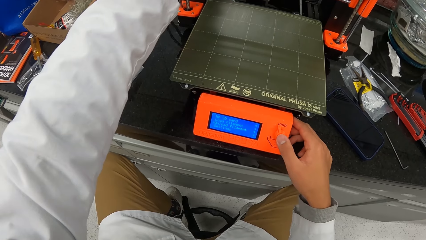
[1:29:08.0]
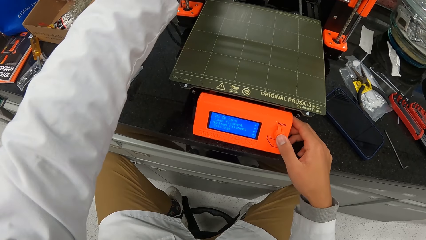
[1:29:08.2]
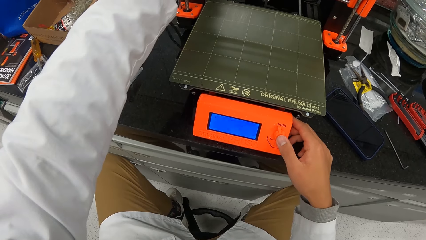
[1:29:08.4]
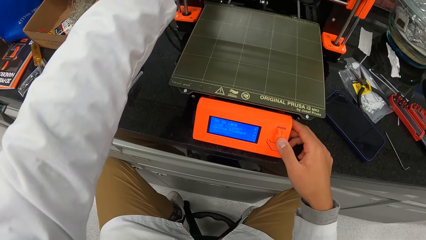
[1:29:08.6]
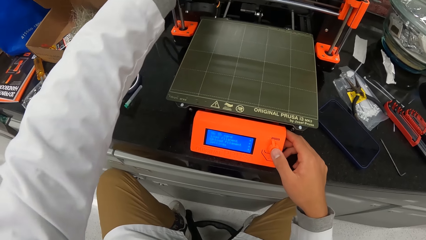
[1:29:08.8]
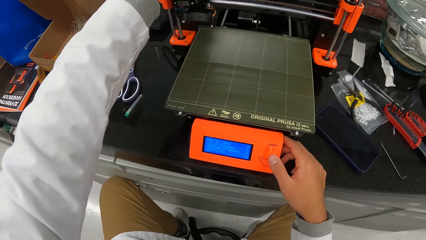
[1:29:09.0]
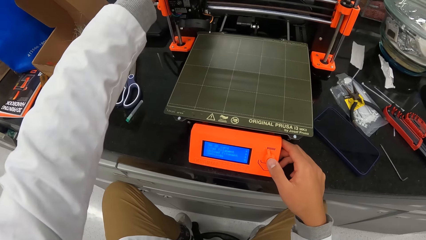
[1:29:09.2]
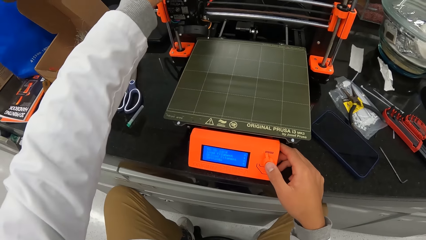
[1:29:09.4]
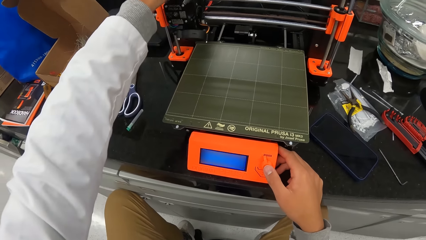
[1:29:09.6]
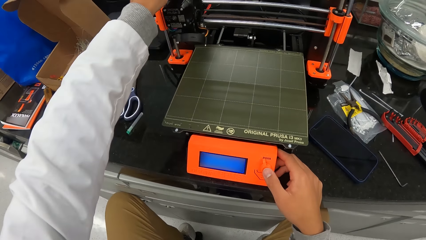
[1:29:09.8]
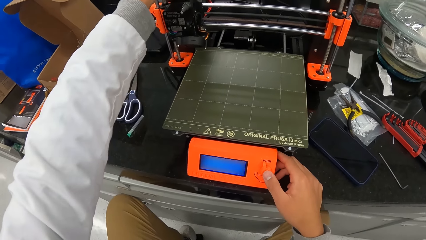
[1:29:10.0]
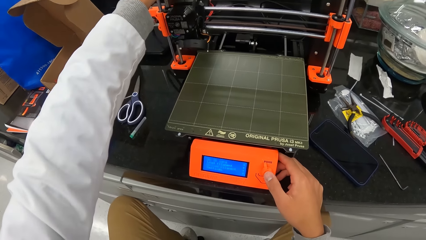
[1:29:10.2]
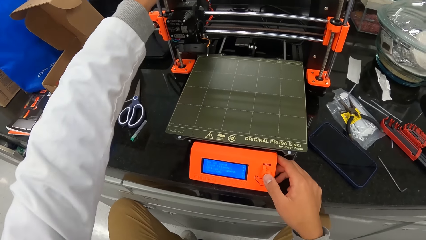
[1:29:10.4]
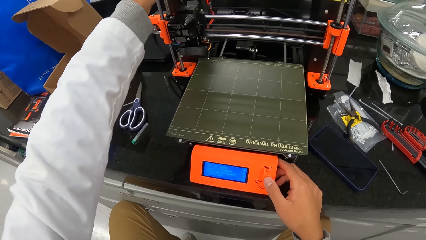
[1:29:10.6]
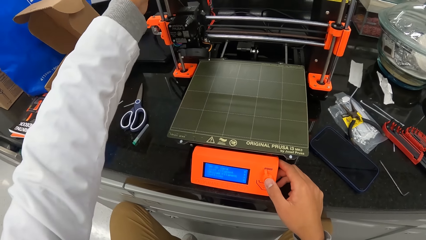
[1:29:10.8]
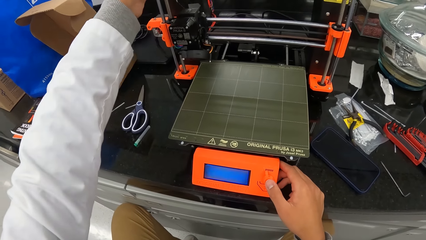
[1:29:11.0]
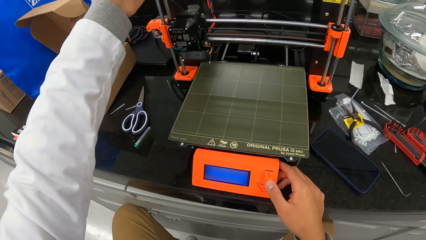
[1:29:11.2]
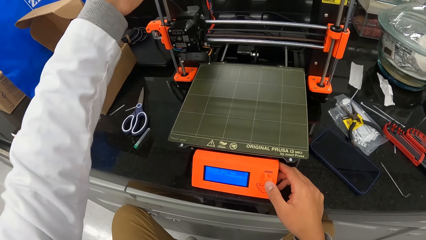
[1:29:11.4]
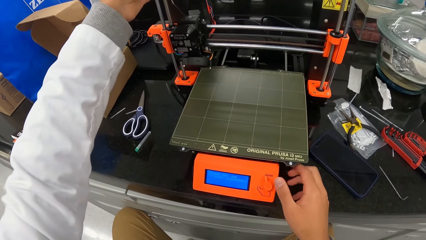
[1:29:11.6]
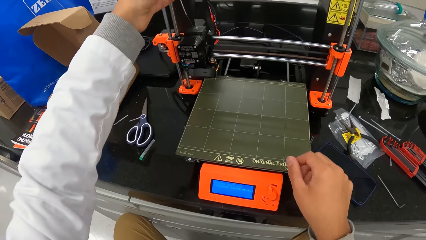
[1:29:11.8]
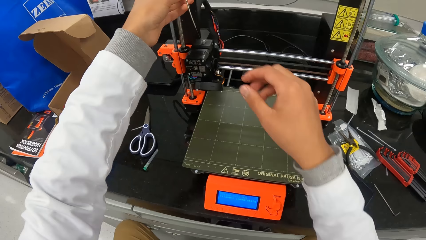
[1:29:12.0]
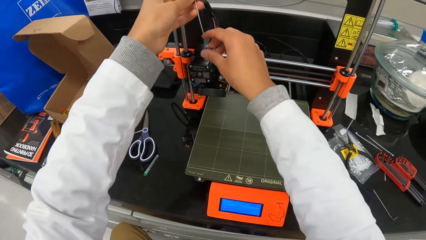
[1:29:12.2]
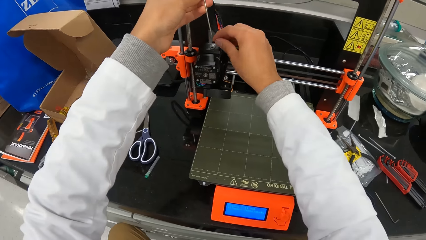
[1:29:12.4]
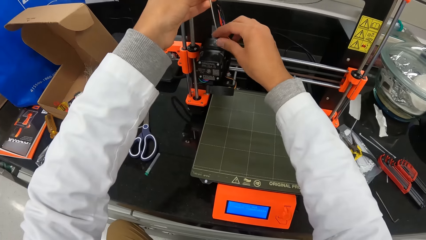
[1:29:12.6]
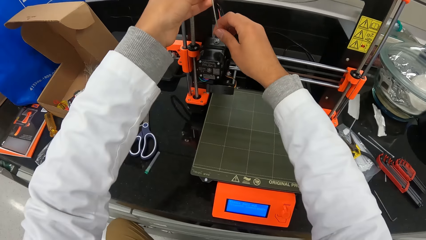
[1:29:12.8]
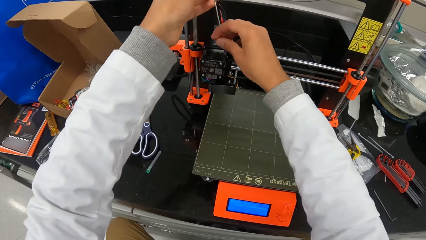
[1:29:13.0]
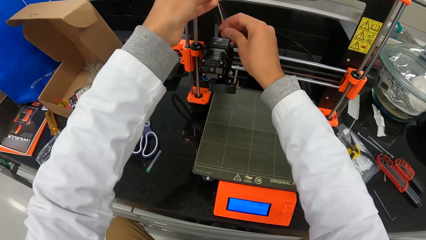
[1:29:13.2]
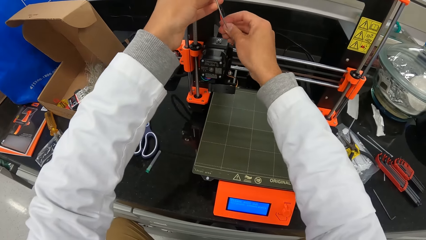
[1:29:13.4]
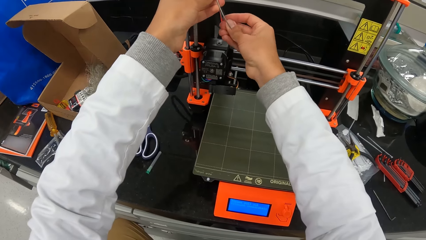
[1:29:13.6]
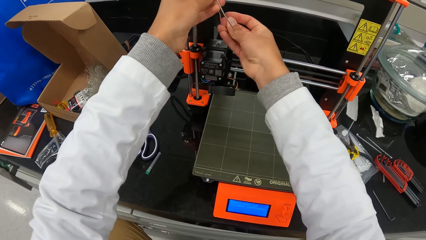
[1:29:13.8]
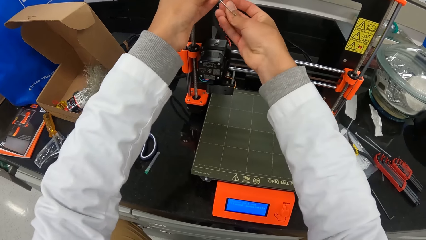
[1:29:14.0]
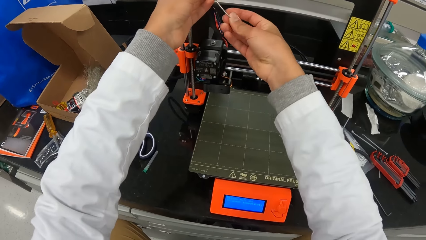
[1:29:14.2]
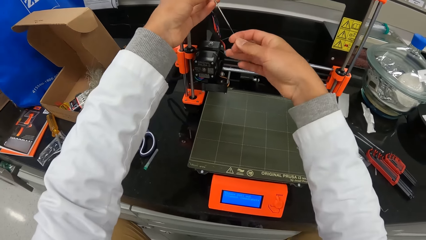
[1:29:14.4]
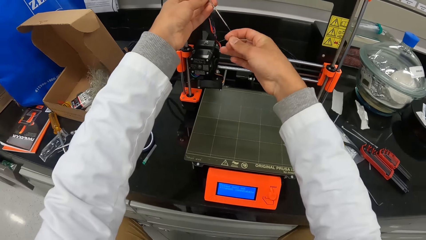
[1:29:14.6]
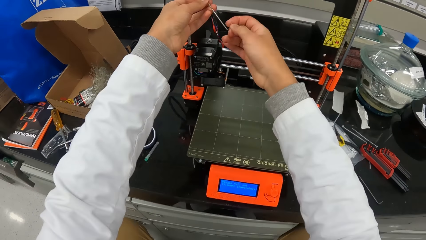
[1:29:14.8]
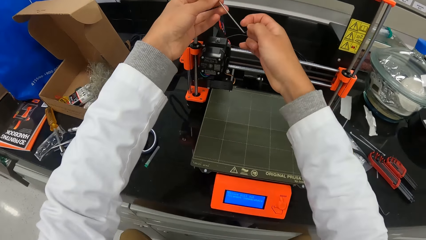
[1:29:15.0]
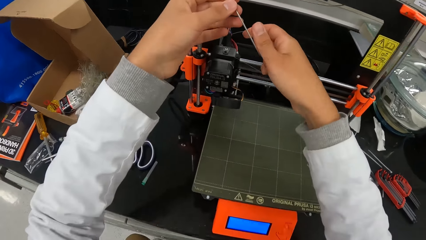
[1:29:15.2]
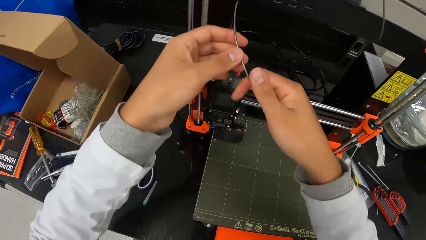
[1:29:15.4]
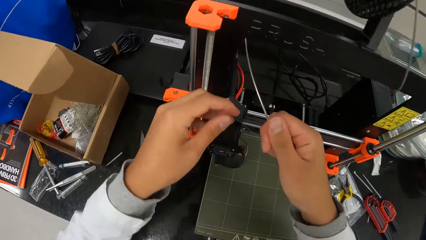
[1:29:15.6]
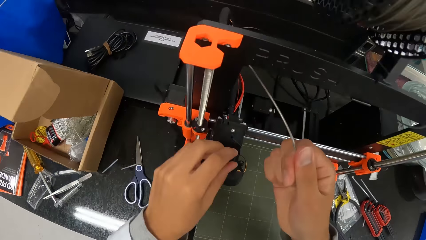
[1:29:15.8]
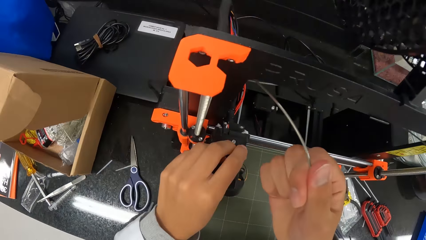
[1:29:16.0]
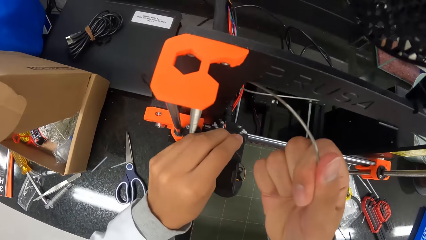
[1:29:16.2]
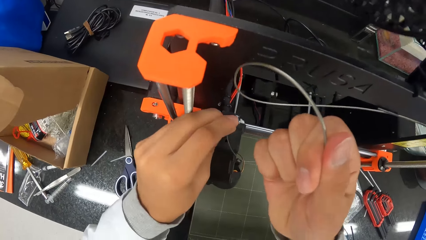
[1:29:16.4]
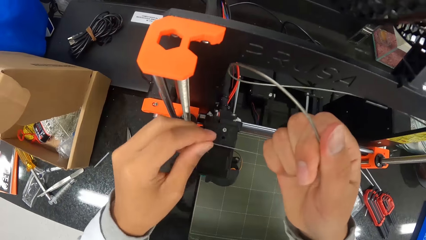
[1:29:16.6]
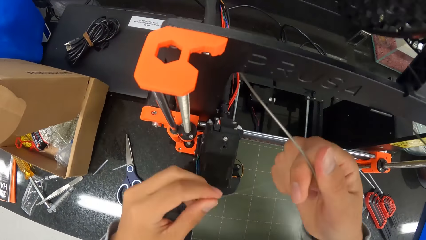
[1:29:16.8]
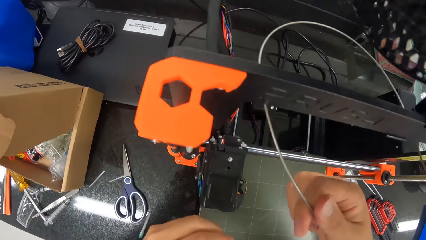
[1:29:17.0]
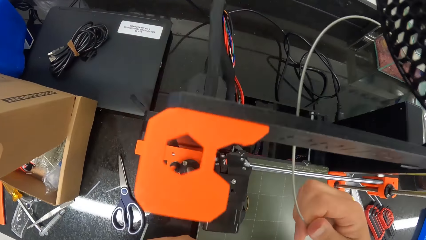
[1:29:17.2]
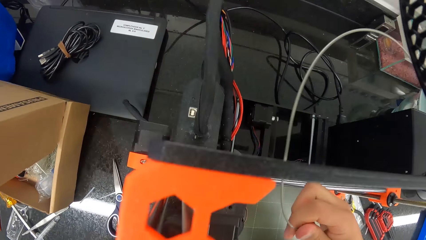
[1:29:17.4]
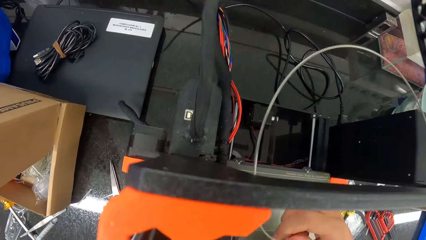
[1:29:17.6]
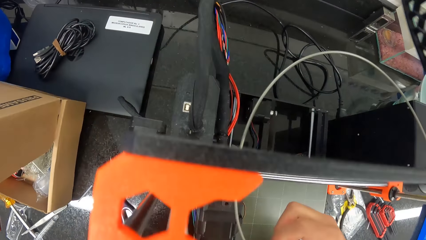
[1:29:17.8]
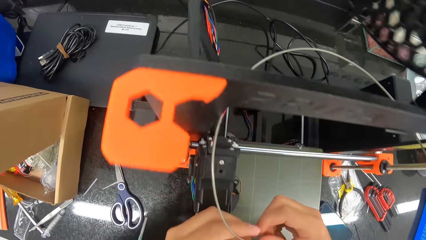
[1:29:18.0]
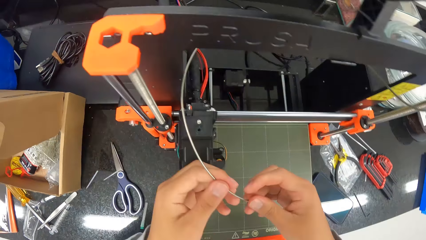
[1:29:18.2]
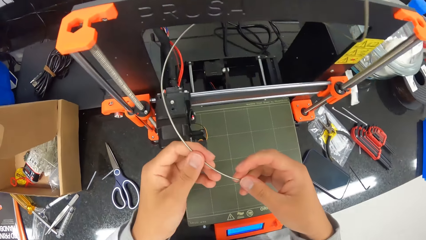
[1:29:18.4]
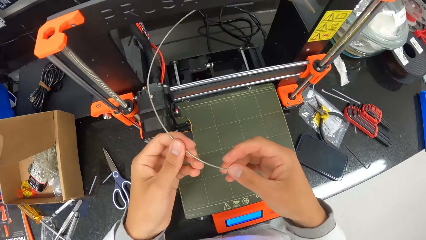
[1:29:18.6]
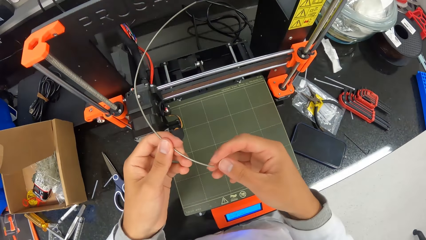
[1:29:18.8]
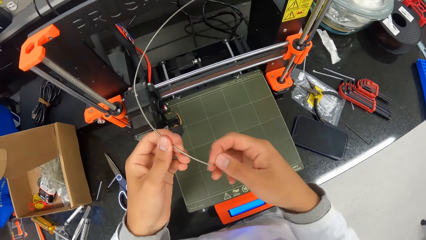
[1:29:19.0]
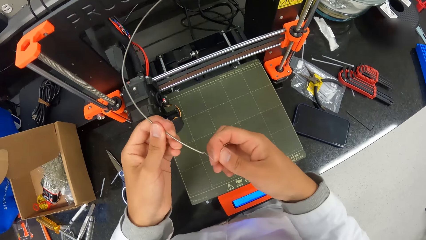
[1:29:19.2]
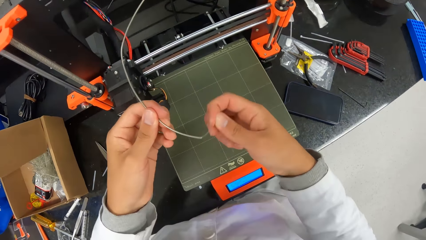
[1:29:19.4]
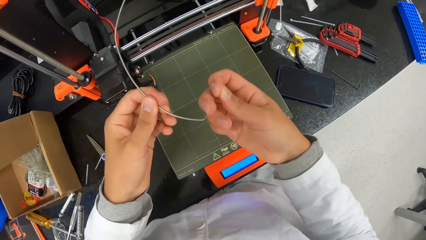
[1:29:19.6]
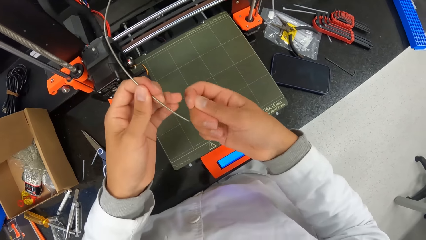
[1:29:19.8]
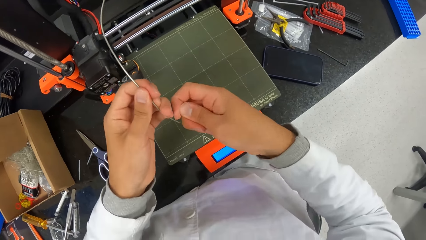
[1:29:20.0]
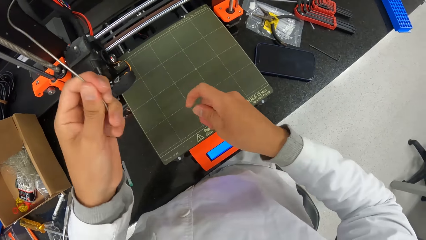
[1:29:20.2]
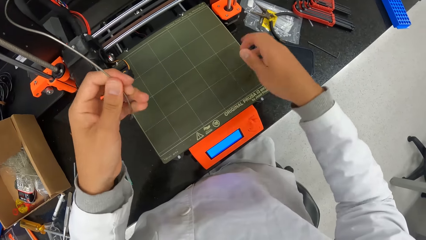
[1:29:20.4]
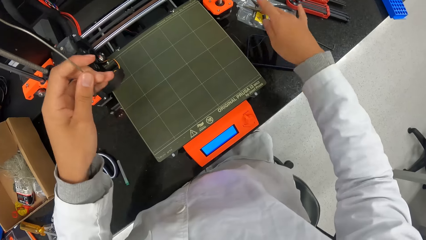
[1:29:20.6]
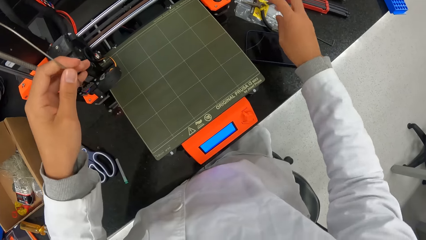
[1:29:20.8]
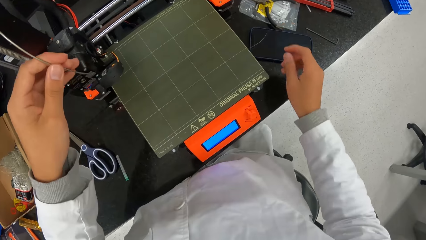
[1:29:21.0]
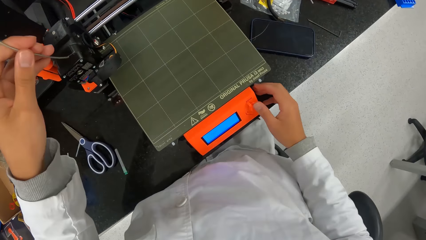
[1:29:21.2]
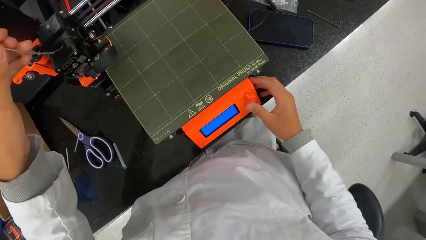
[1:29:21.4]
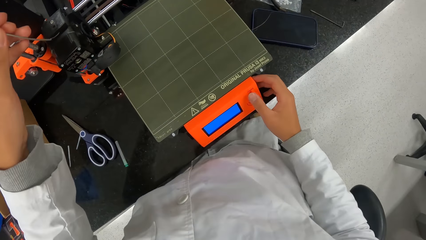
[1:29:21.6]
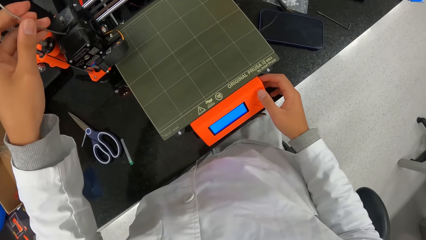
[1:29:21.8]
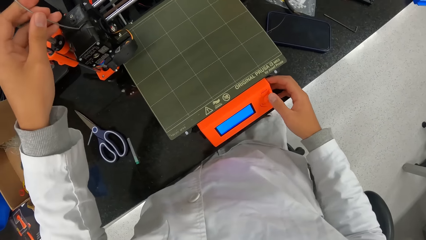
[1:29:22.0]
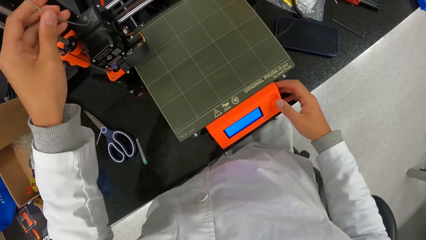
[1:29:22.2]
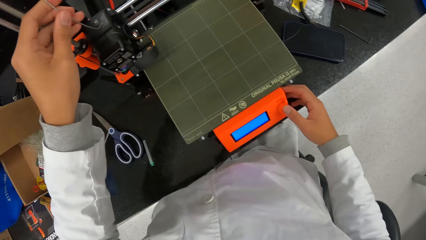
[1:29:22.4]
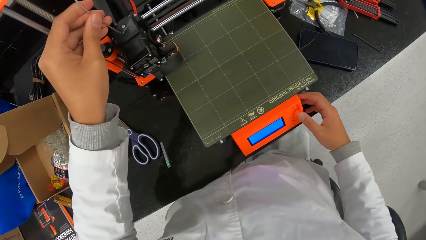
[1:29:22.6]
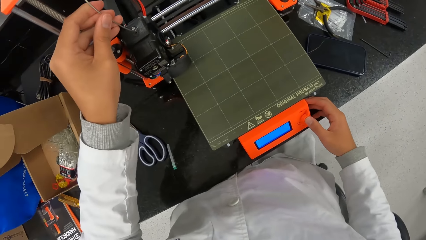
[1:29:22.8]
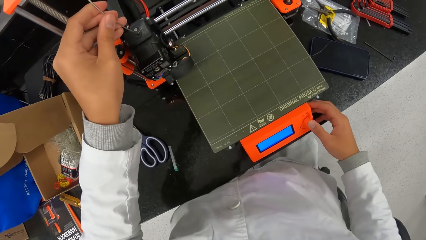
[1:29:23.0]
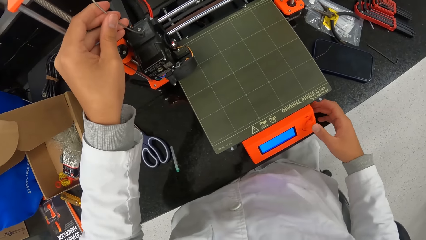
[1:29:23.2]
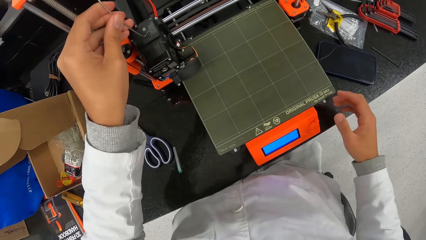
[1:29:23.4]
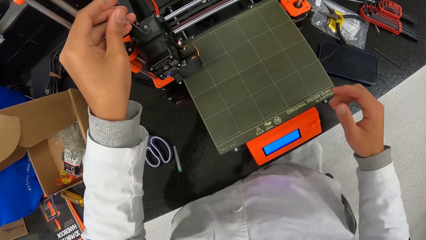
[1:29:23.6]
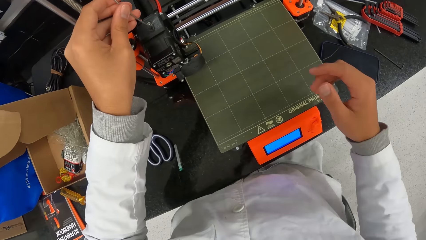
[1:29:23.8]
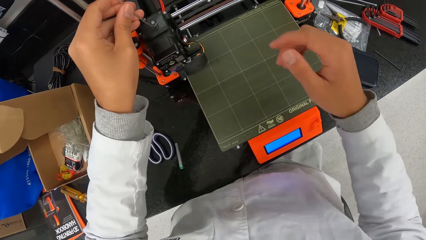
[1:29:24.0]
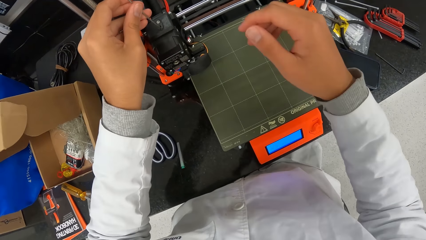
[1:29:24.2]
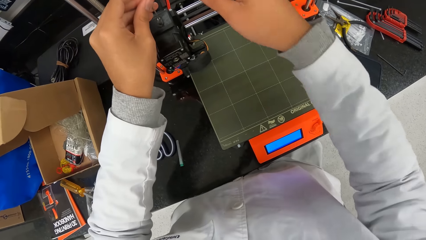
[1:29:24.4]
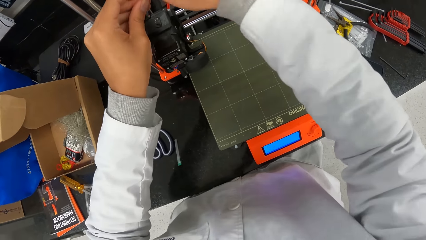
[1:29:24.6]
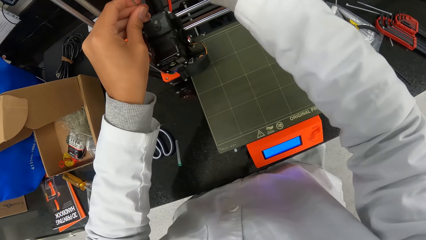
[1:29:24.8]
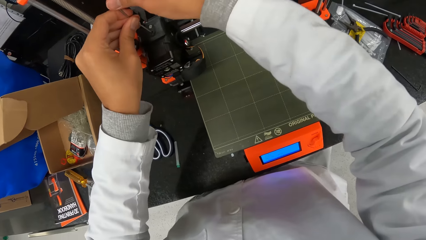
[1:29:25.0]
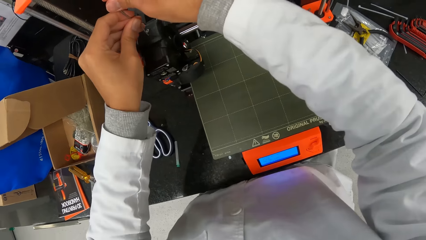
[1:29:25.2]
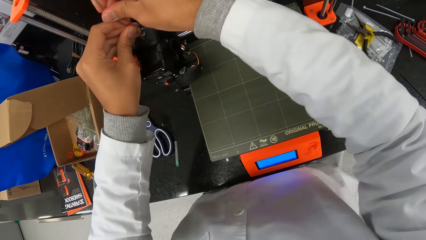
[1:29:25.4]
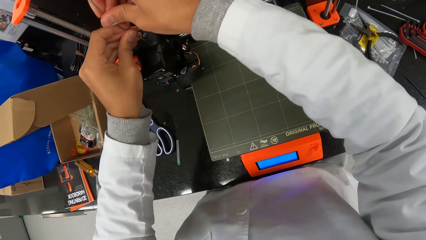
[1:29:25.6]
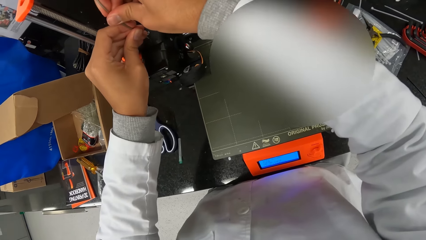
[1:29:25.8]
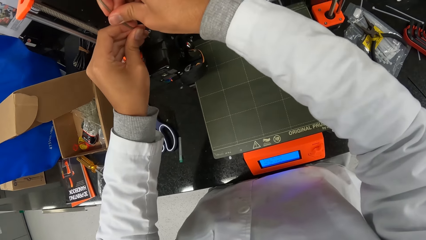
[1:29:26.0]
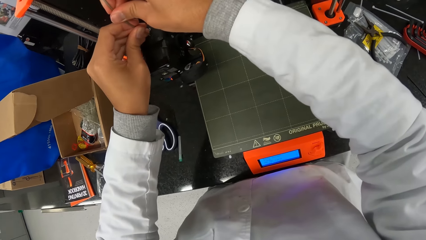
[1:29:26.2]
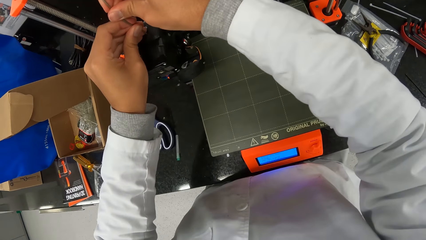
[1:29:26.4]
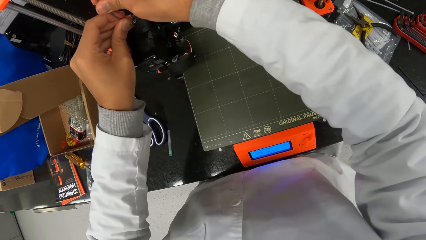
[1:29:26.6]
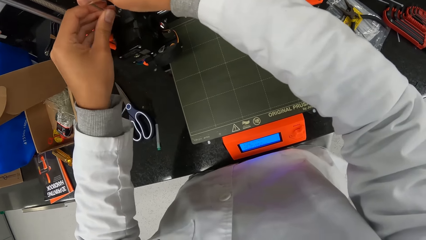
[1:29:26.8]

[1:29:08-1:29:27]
The camera wearer presses the knob on the 3D printer on the countertop with his right hand. He removes the cable from the 3D printer on the countertop with his left hand. He touches the wire on the machine. He removes the cable from the 3D printer on the countertop with both hands. He holds the cable with both hands. He looks at the wire. He removes a wire from the cable with his right hand. He throws the wire on a phone on the countertop with his right hand. He touches the knob on the 3D printer on the countertop with his right hand. He puts the wire on the machine. He removes his right hand from the knob on the 3D printer on the countertop. He fixes the cable into the 3D printer on the countertop with both hands.
